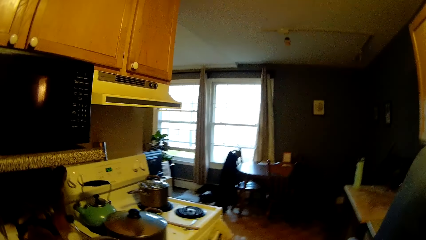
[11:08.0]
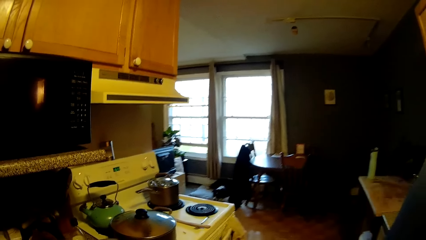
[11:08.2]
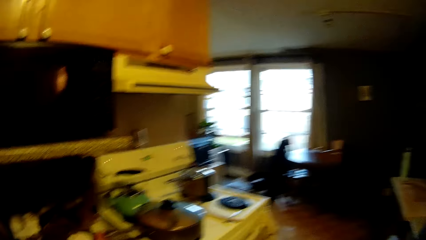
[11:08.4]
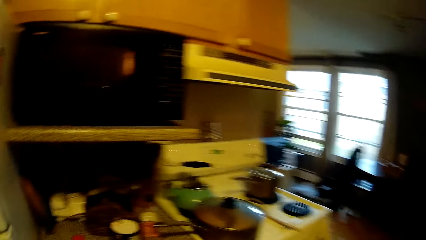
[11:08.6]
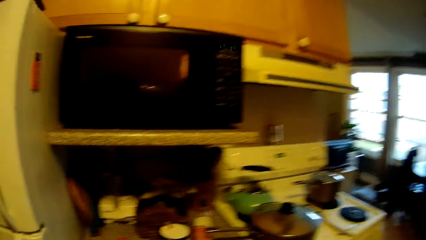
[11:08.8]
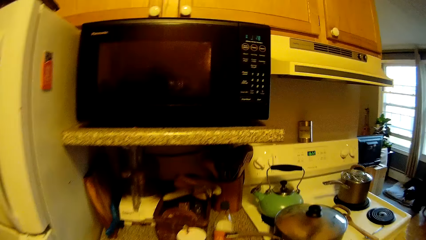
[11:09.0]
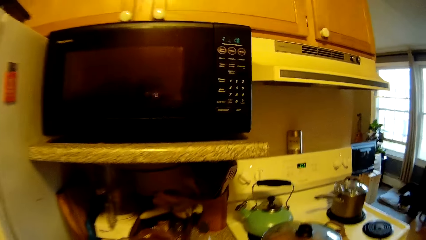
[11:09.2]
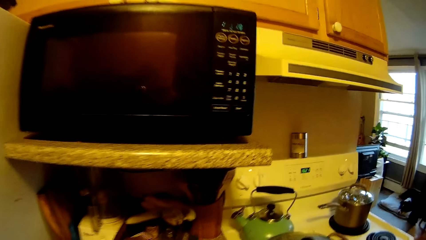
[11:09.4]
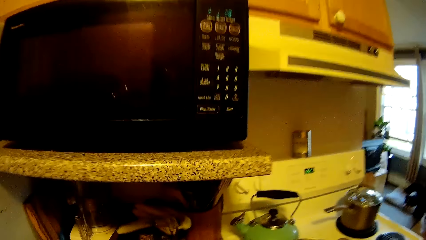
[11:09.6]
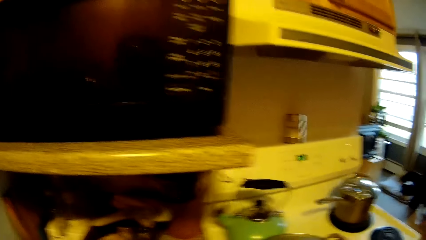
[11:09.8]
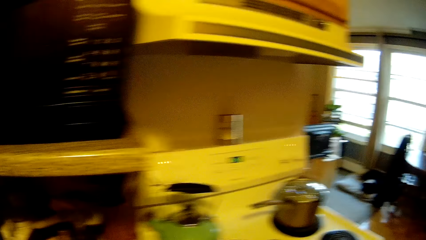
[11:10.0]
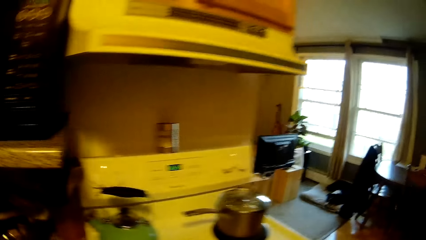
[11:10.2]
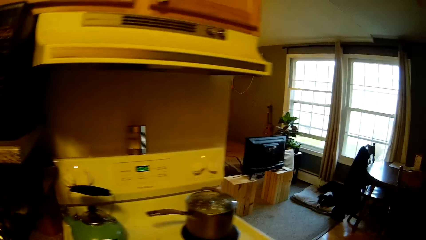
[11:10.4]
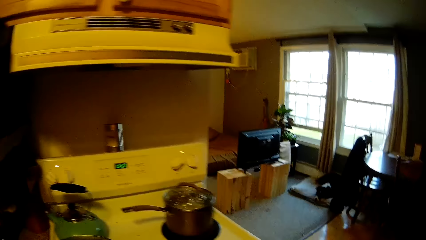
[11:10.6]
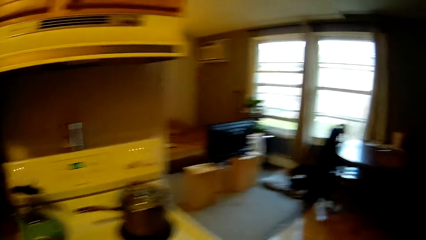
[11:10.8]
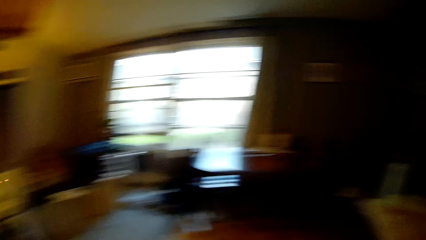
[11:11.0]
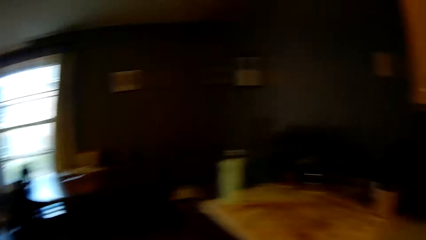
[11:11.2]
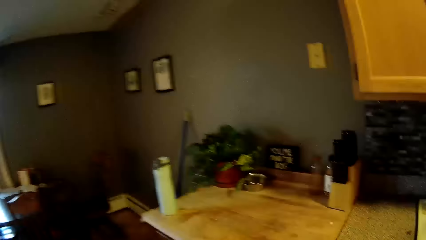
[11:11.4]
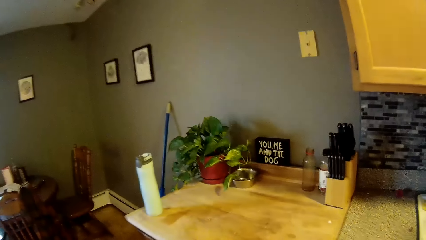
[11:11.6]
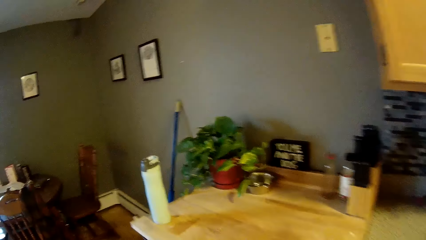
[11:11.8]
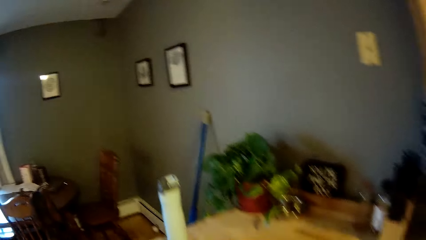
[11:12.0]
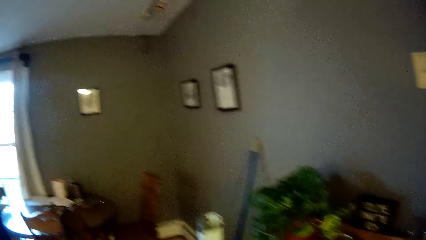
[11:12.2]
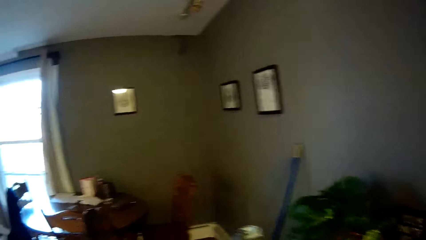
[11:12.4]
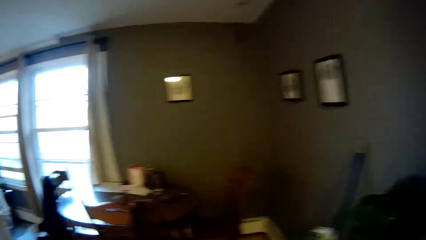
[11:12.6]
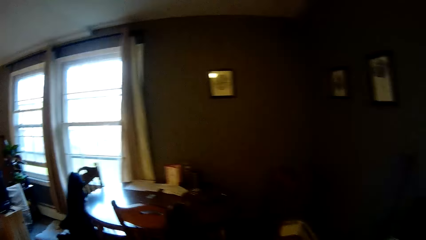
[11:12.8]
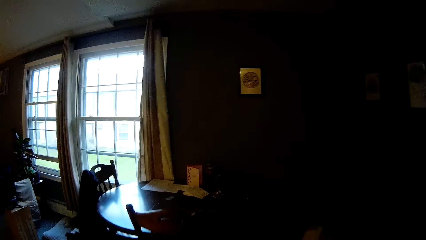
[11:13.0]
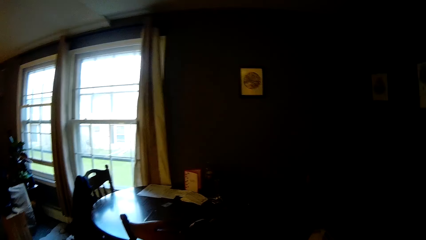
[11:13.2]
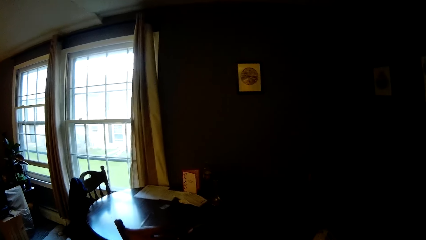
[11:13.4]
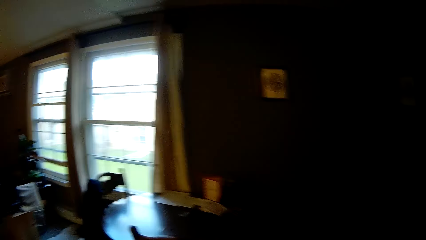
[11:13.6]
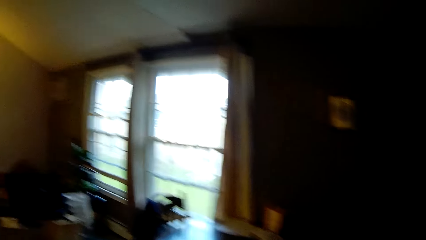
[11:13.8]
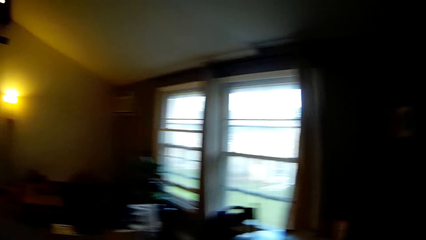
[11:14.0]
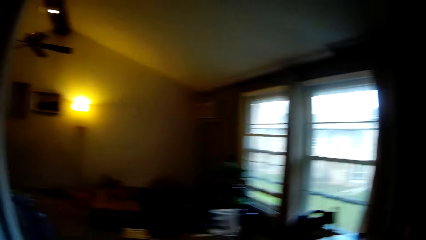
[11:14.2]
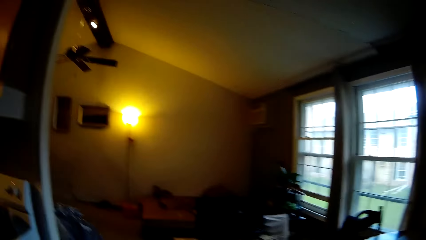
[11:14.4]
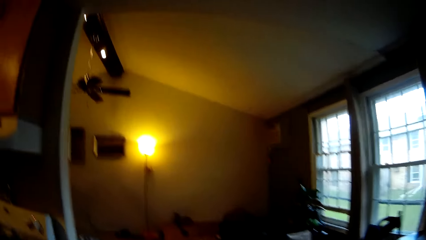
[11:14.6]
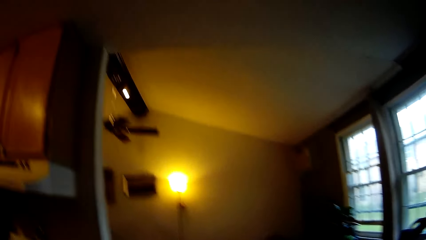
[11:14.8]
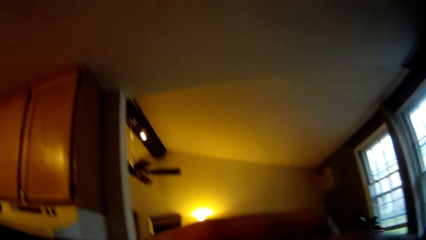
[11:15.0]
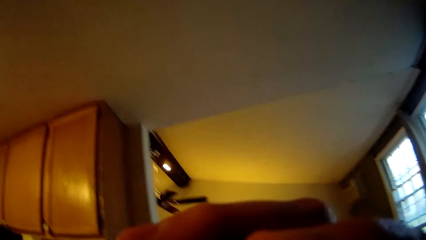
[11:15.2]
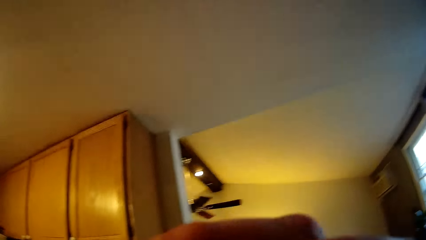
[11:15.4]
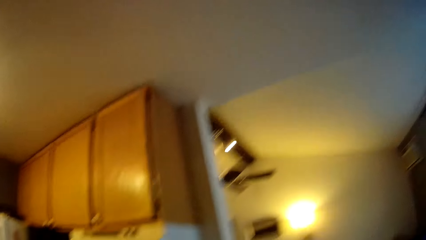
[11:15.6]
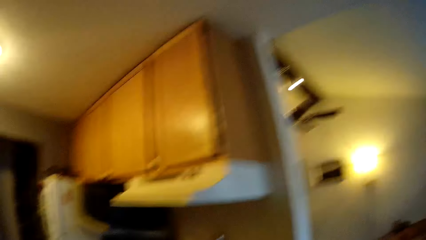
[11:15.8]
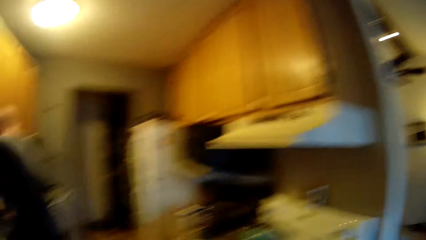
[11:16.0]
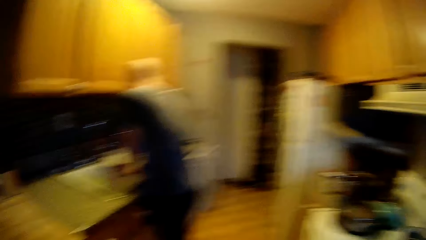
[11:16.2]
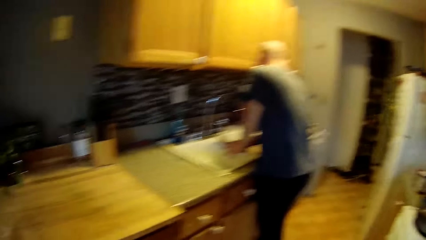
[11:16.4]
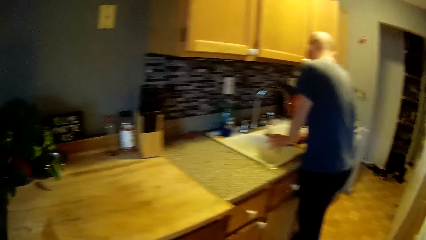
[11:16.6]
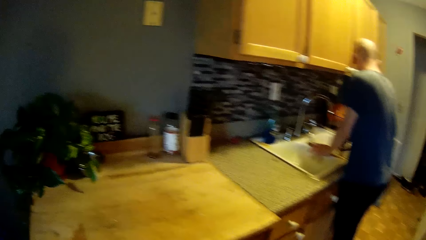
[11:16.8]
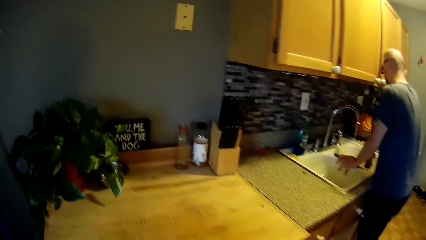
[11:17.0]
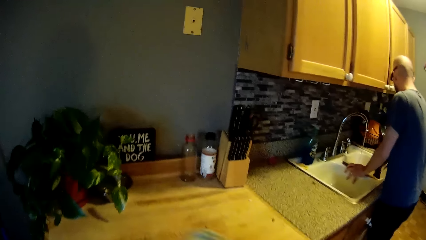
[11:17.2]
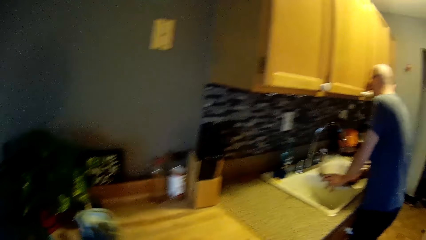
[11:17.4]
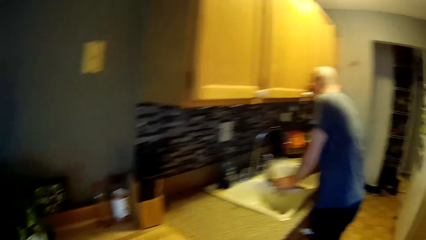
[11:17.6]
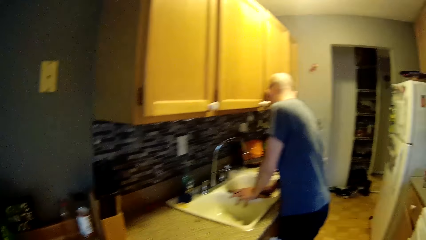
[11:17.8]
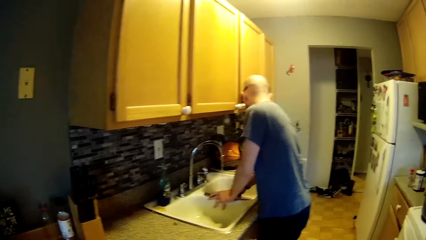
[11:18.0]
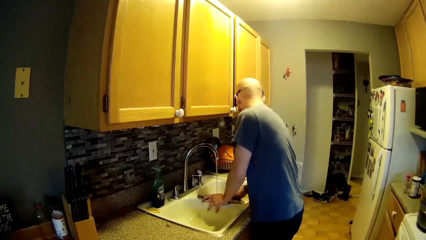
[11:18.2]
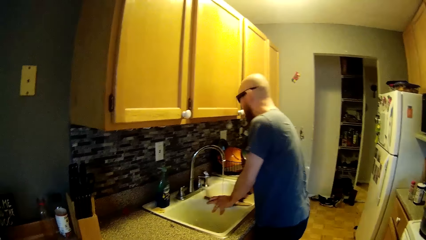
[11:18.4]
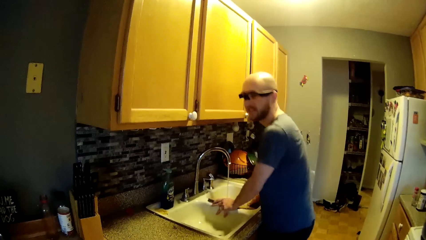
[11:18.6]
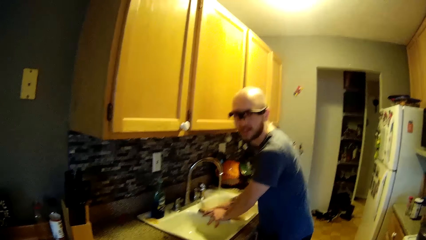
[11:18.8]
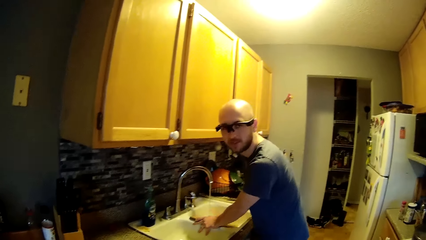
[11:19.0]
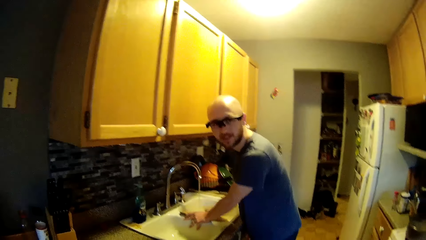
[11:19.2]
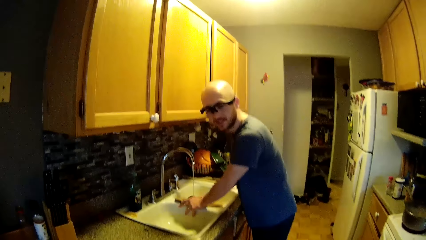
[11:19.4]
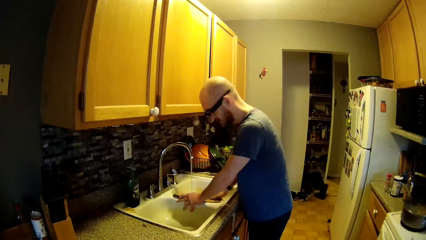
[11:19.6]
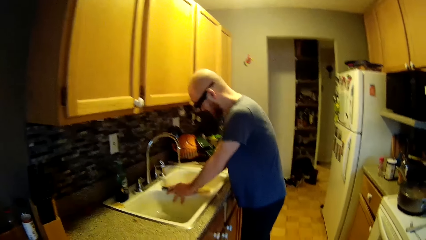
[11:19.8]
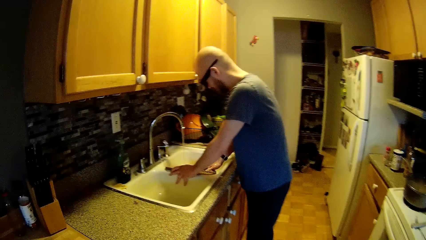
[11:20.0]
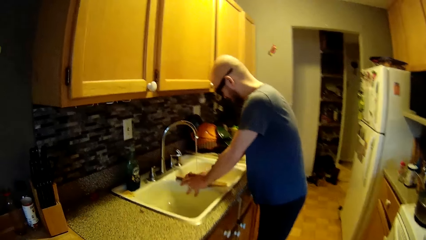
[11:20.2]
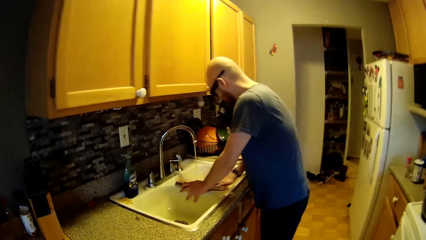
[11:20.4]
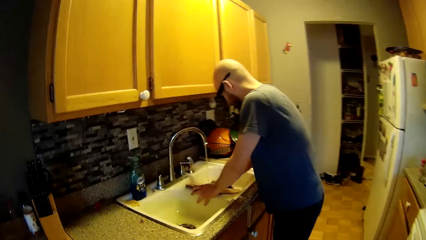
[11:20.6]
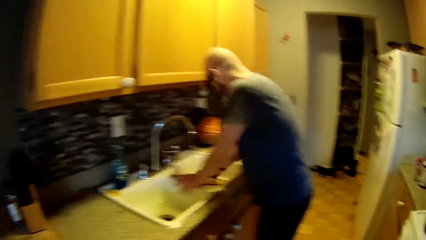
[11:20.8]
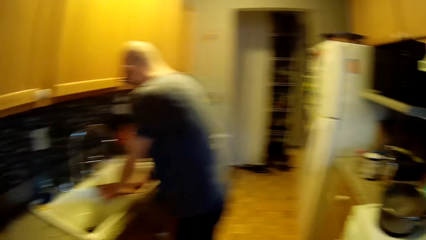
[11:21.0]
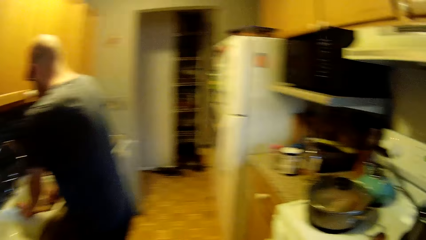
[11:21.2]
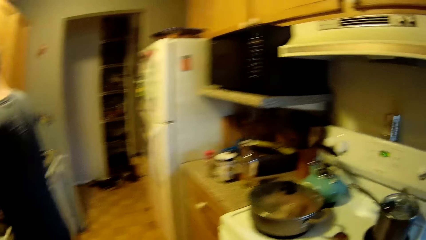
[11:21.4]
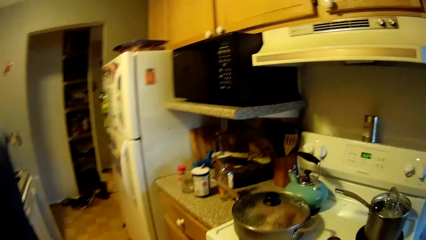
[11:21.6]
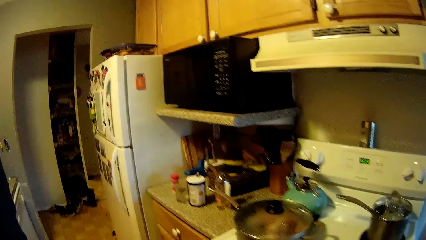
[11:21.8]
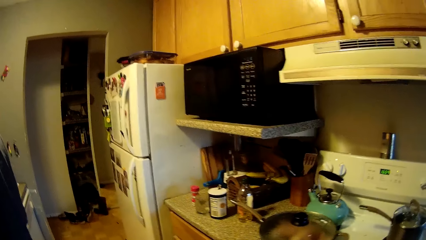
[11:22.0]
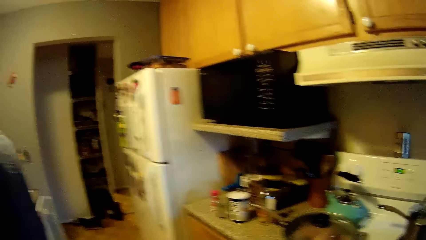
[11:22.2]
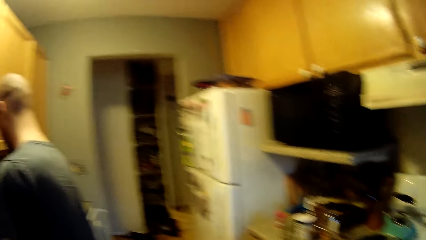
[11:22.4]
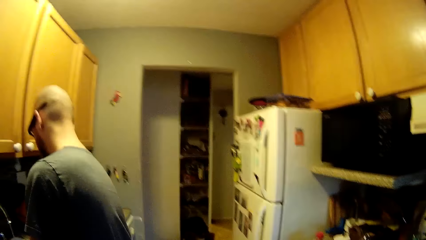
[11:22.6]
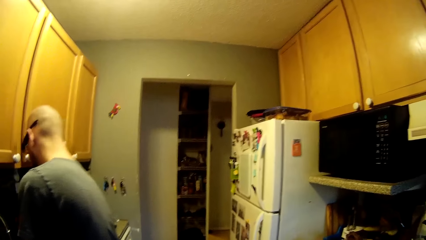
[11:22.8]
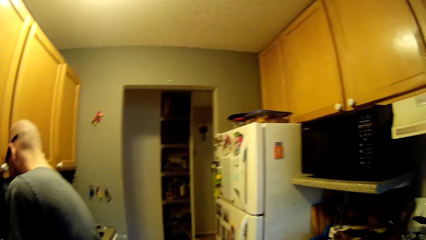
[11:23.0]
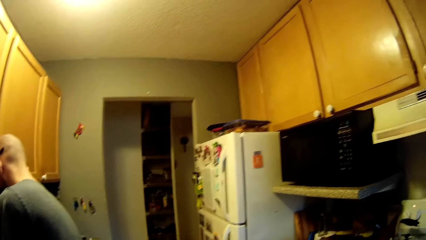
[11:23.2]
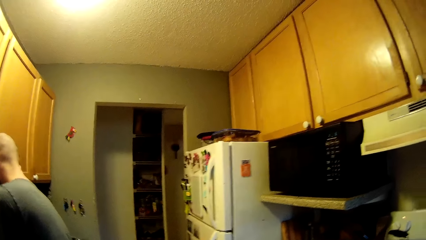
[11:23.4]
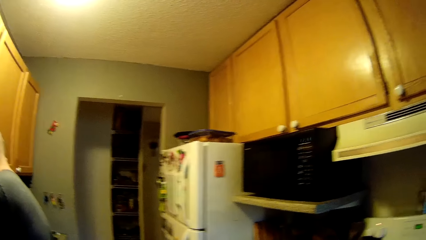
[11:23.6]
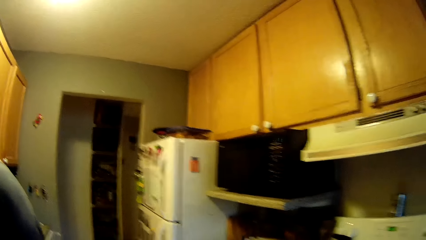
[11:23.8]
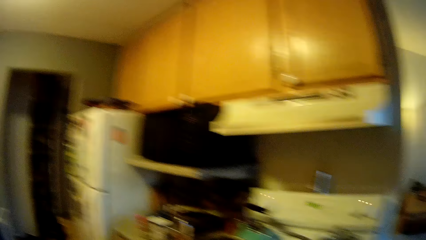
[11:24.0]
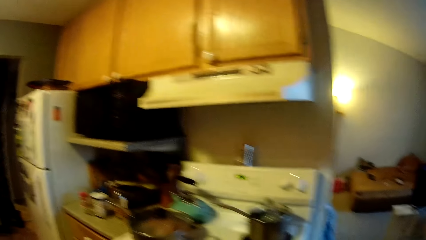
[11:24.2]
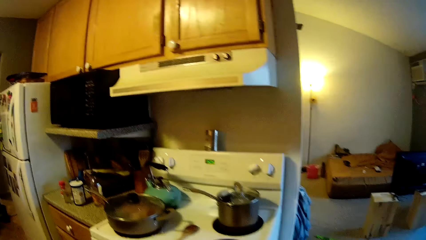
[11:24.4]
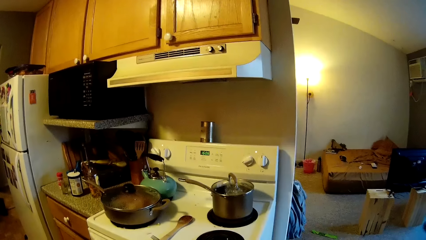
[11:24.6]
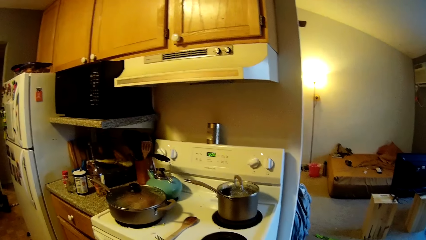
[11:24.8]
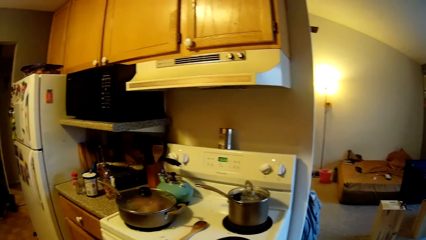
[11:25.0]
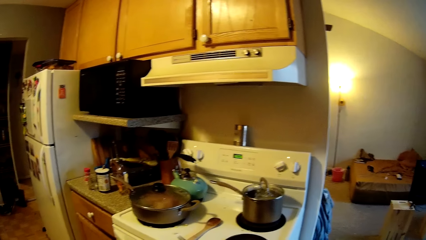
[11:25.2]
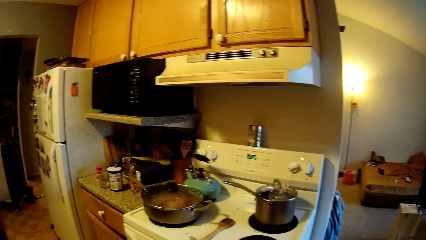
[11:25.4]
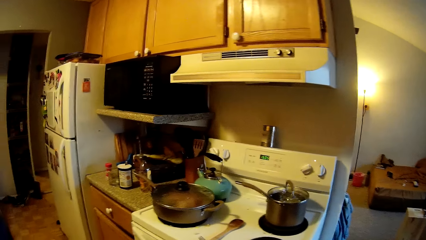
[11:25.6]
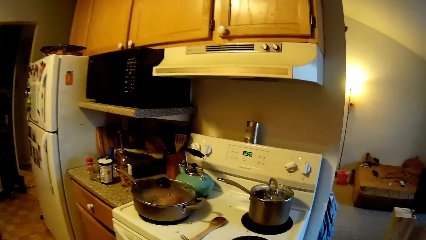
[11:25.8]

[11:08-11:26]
The camera wearer converses with a man. They walk in the room. The man washes the chopping board in his left hand with the towel in his right hand. The camera wearer converses with the man. The man cleans the chopping board.
